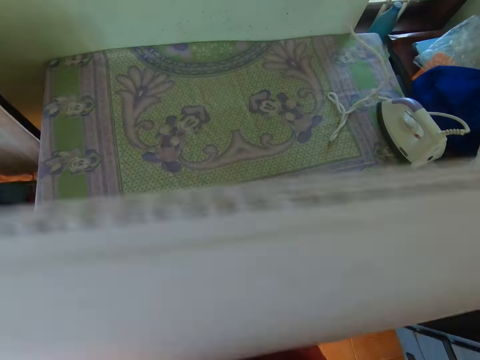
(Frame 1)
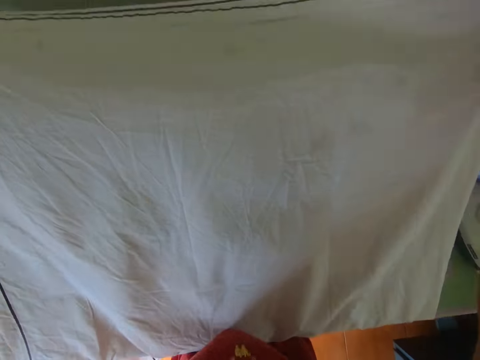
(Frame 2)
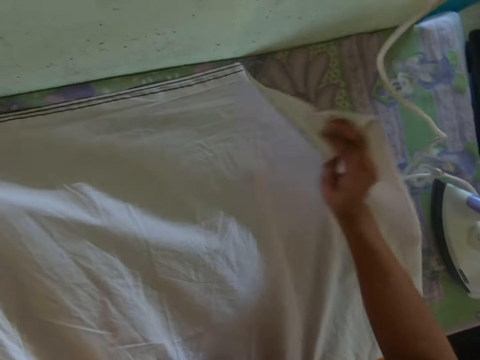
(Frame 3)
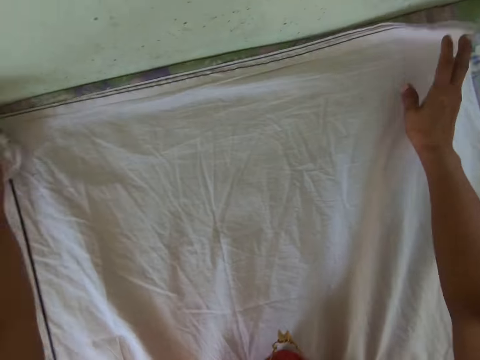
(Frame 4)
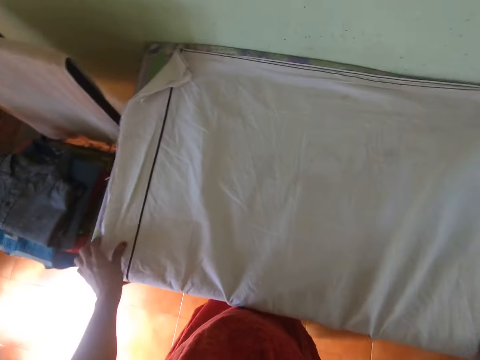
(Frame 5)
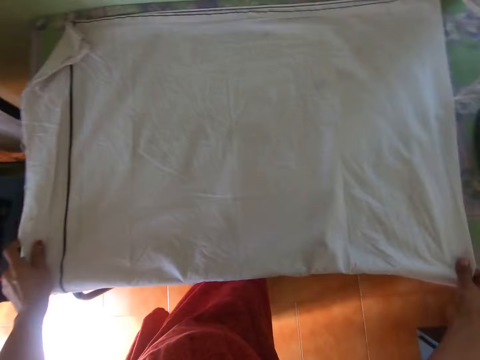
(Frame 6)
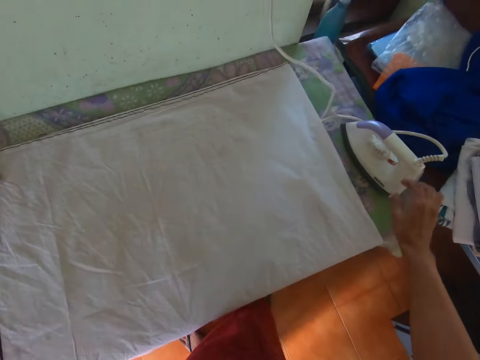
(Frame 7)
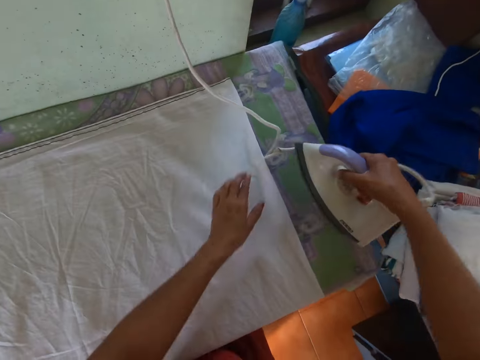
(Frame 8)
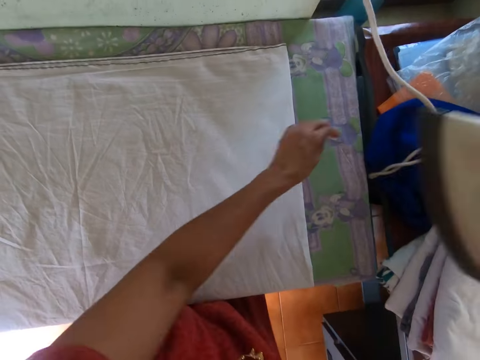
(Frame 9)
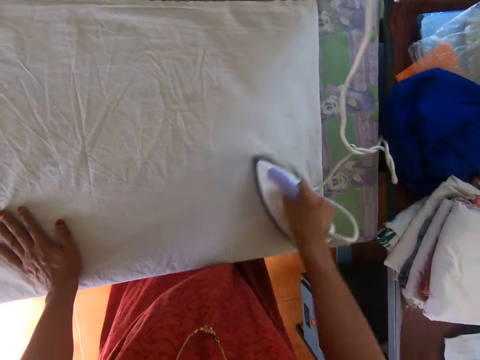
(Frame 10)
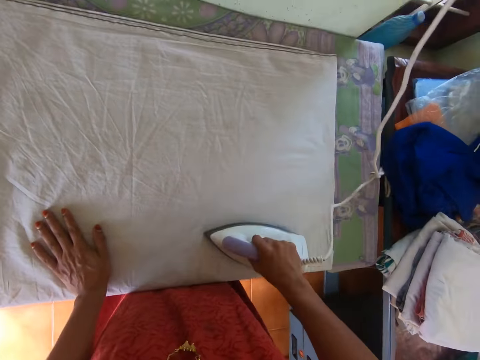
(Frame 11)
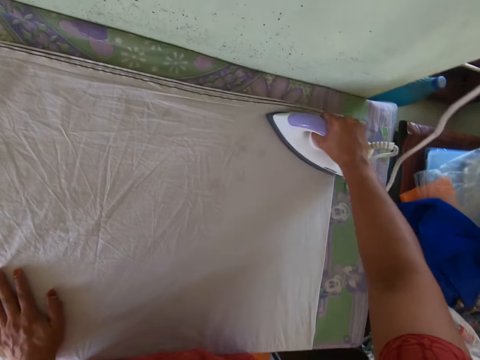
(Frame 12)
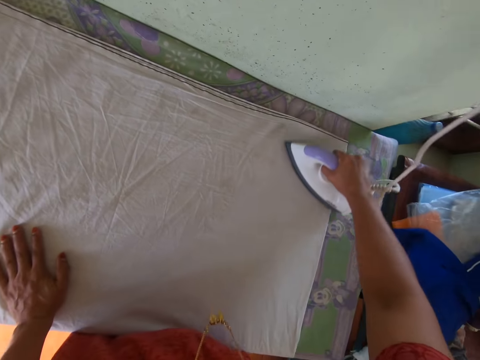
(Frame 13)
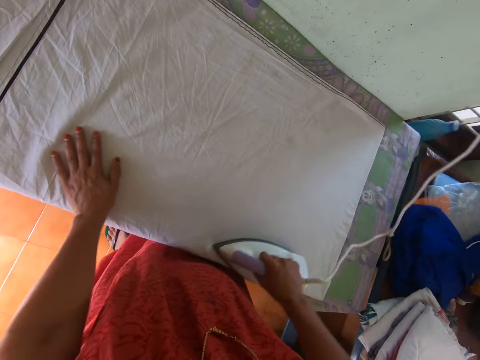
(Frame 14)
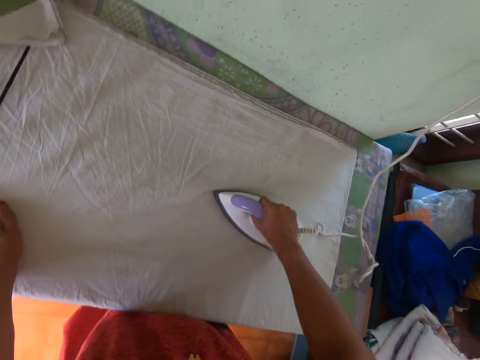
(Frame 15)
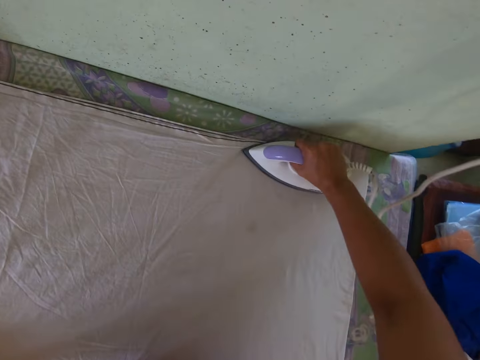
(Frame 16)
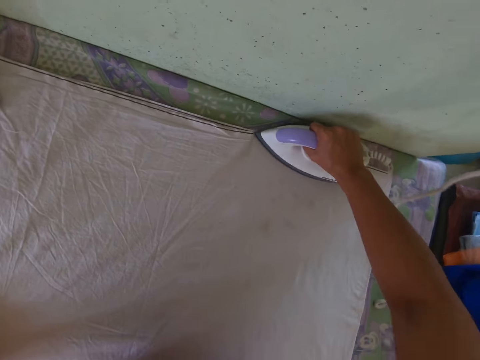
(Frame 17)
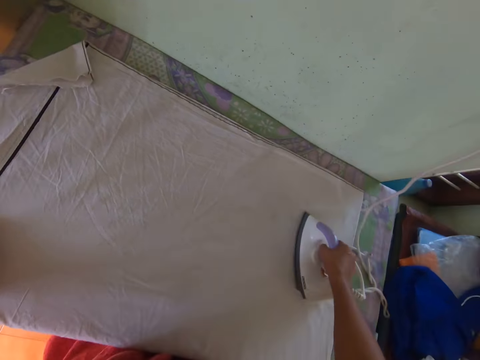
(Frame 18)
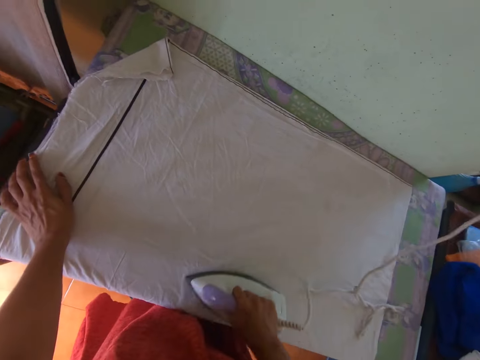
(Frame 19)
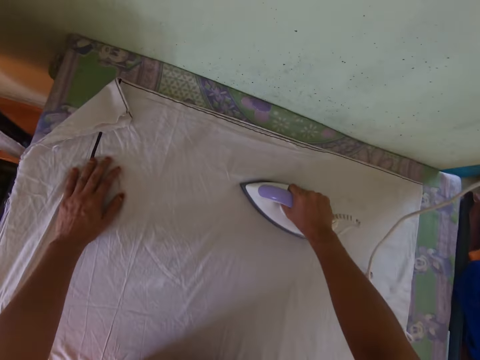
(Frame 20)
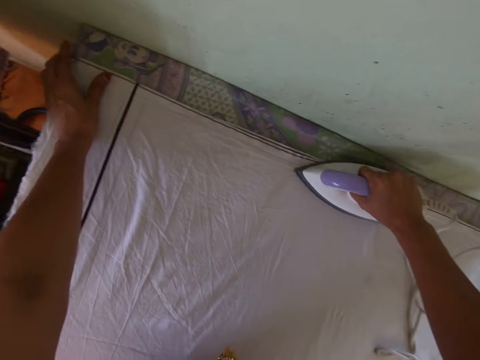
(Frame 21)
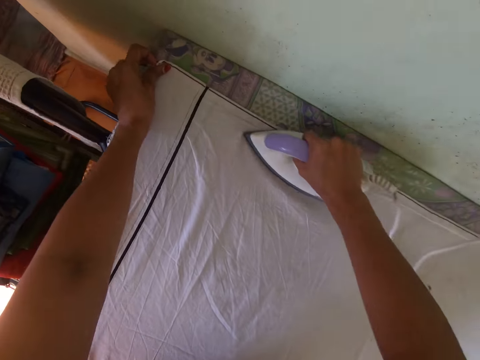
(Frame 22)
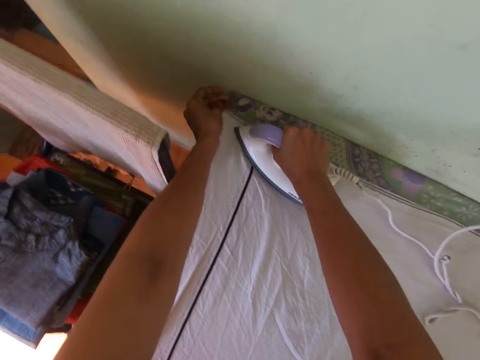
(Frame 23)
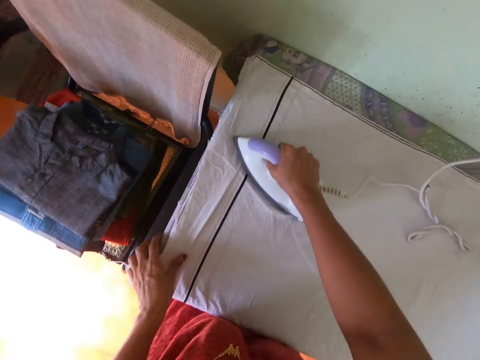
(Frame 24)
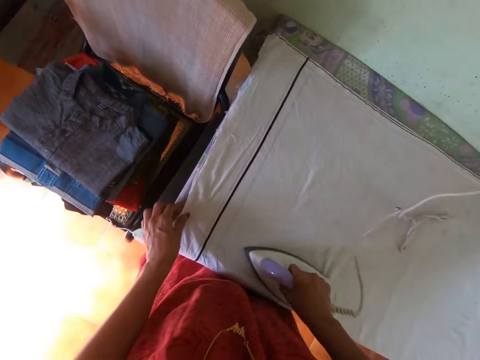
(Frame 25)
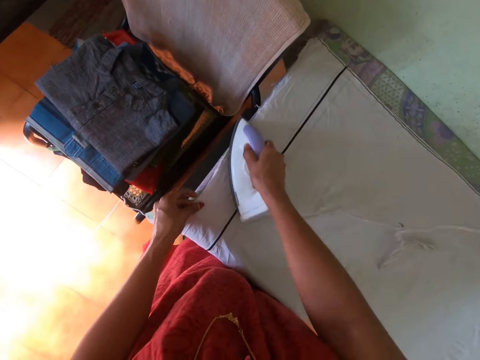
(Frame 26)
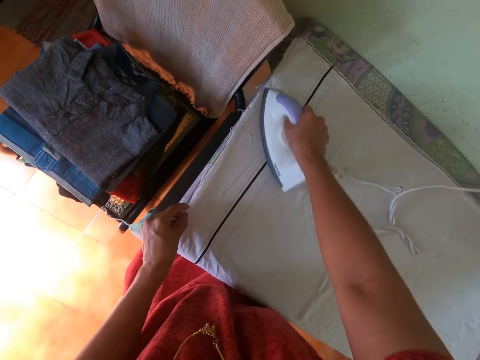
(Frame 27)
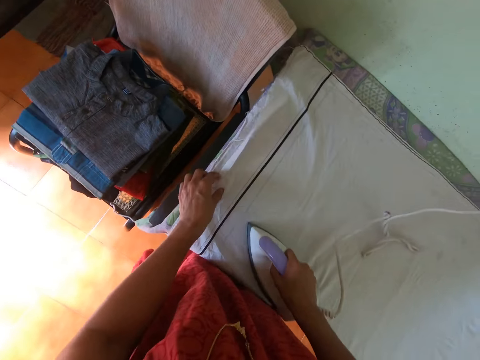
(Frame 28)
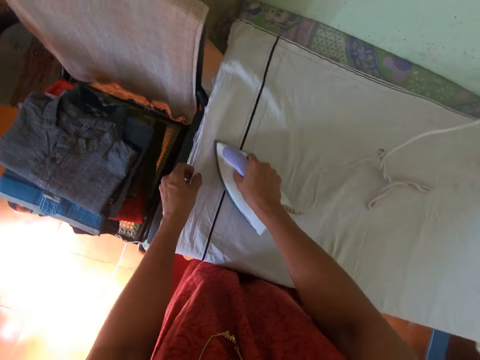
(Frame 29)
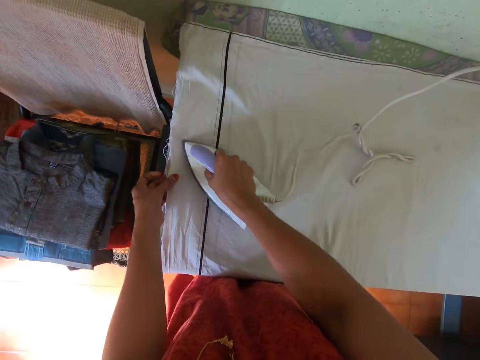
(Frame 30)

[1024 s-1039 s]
The camera wearer spreads the cloth on the table with both hands and adjusts the cloth on the table with both hands. He picks the iron from the table with his right hand. He irons the cloth on the table with the iron in his right hand. He adjusts the cloth on the table with his left hand.

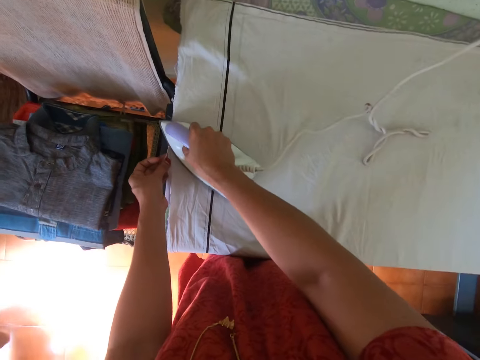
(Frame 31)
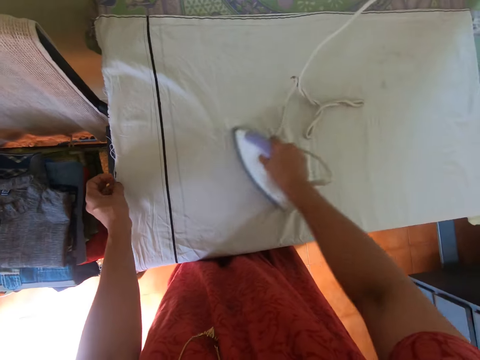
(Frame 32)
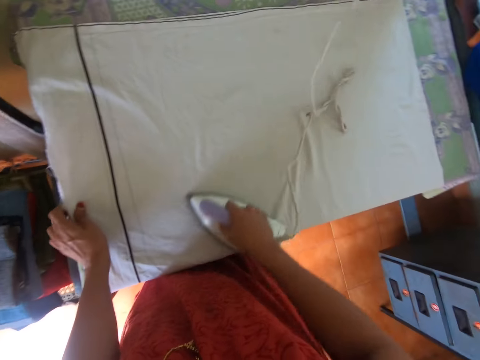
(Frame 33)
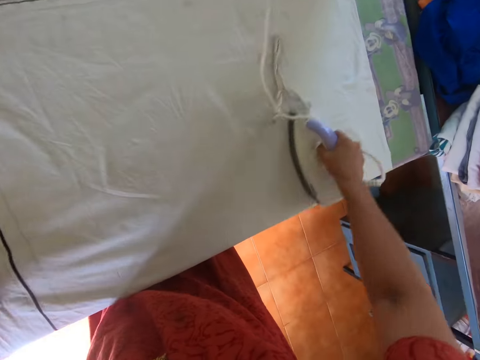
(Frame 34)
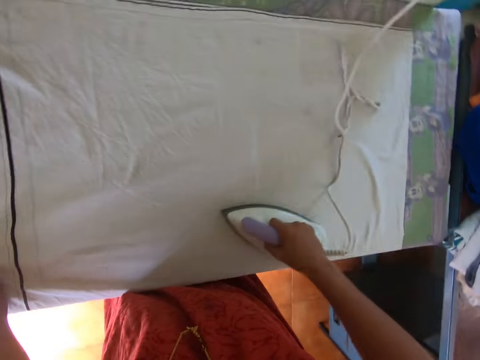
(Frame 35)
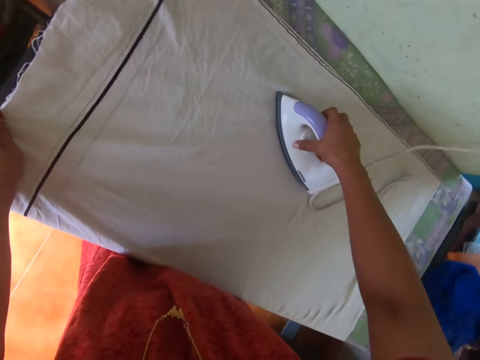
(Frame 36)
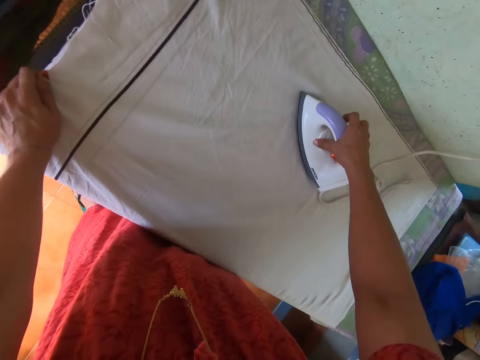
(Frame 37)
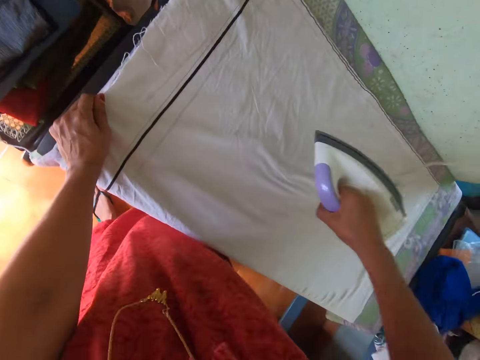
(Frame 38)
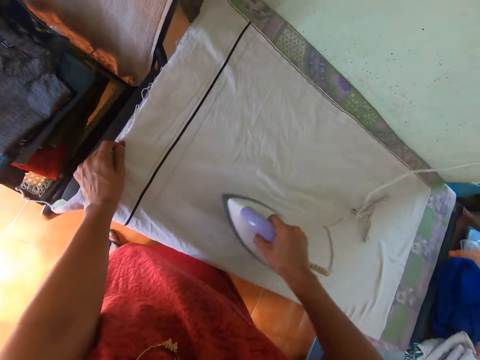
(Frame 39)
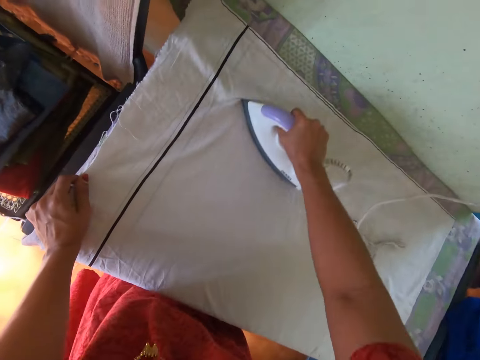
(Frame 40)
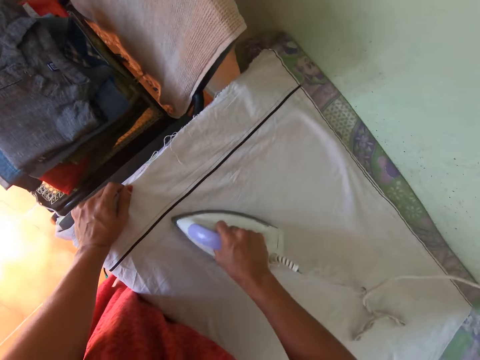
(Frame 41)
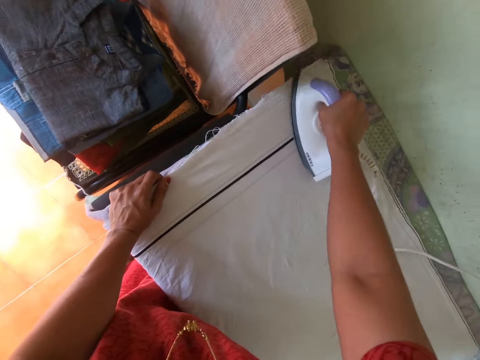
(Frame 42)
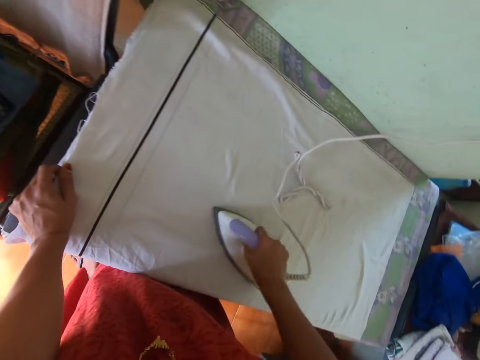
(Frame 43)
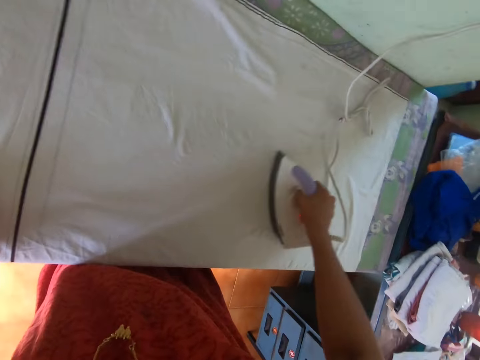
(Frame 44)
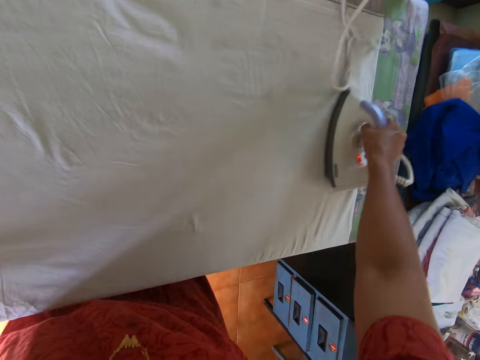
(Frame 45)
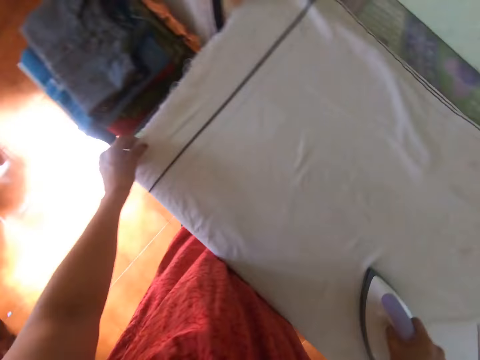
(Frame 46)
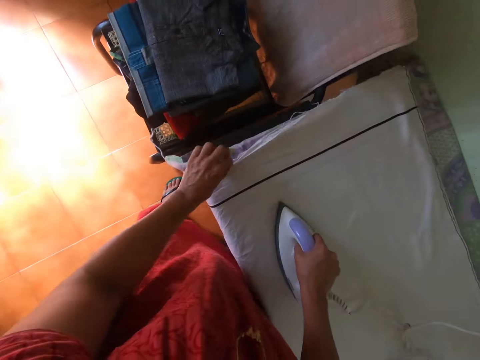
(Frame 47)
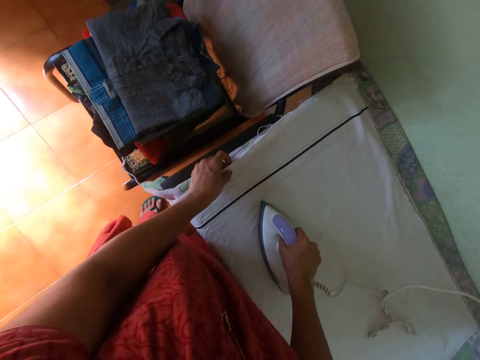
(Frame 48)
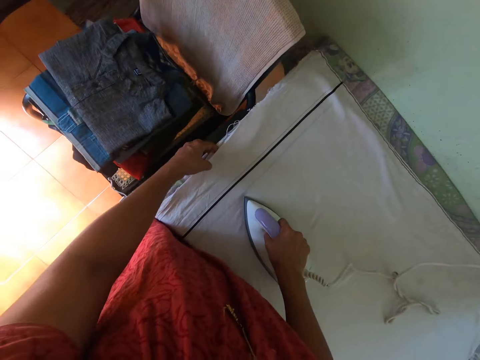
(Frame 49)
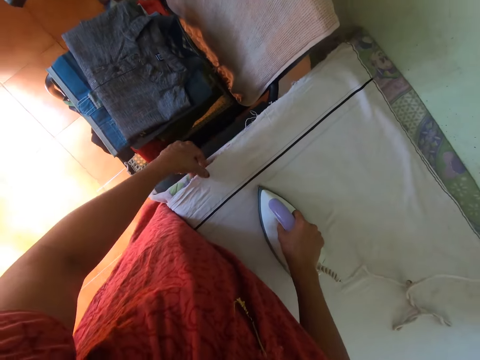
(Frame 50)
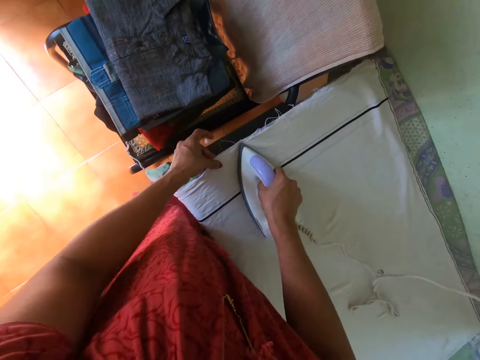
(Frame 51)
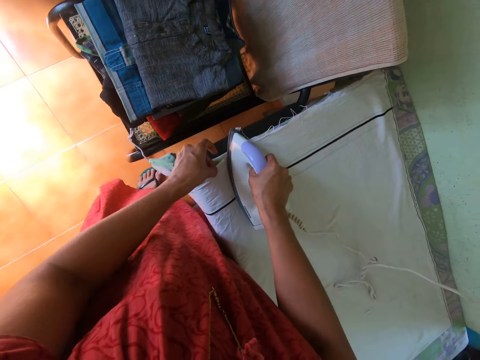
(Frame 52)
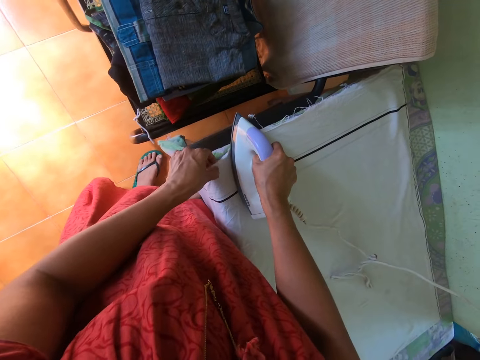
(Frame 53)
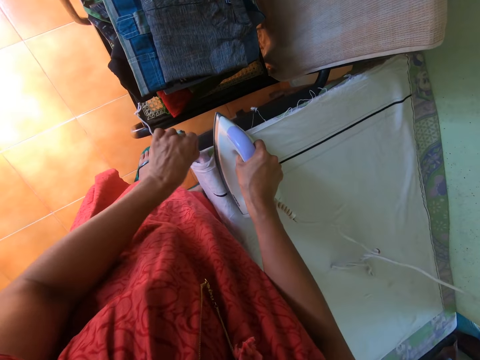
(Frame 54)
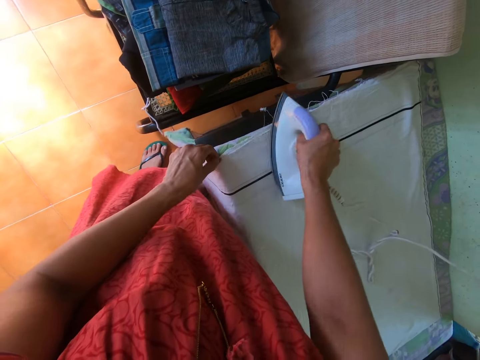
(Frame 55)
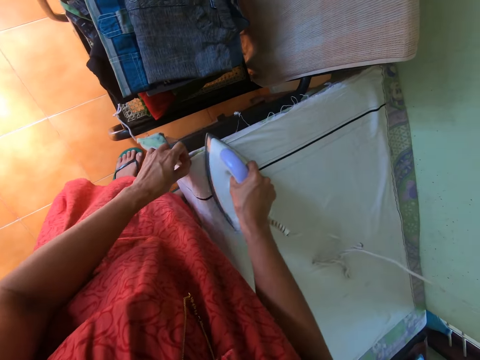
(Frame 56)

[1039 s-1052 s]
The camera wearer turns the control knob of the iron with his right hand. He picks the iron from the cloth on the table with his right hand. He irons the cloth on the table with the iron in his right hand.
